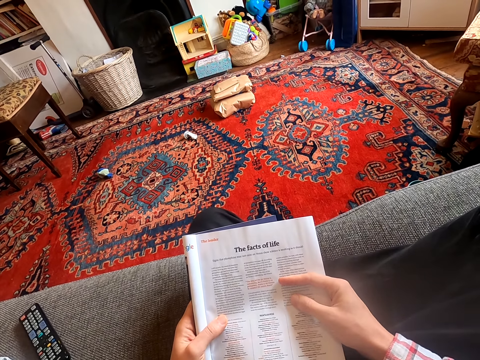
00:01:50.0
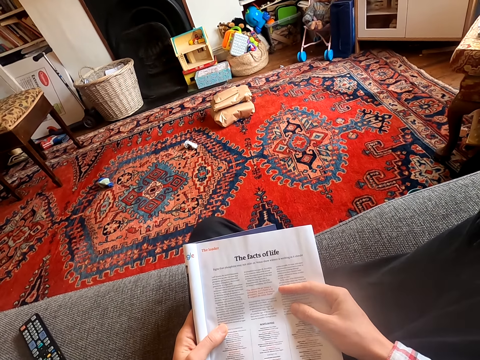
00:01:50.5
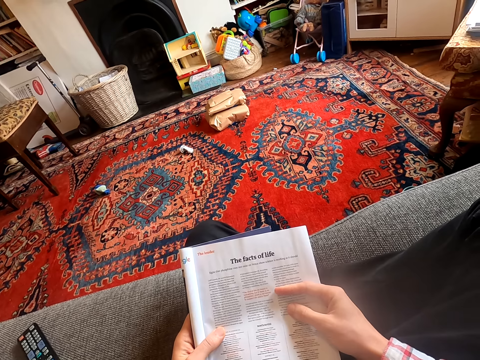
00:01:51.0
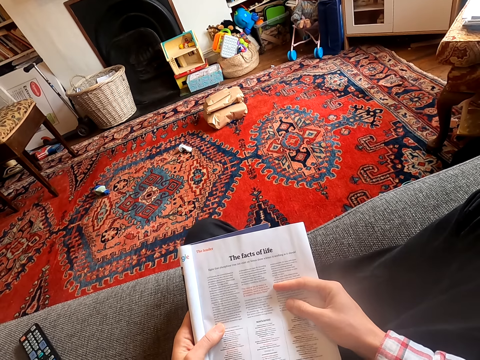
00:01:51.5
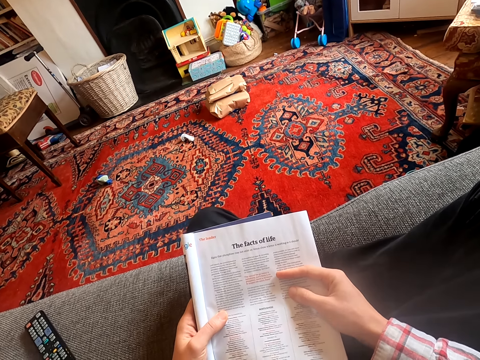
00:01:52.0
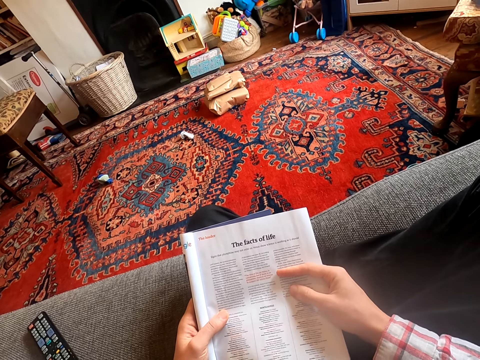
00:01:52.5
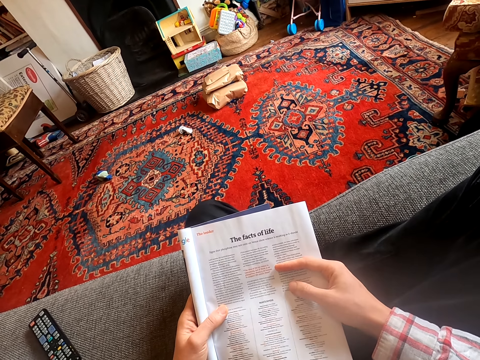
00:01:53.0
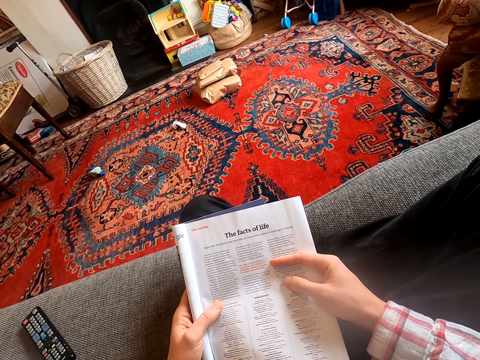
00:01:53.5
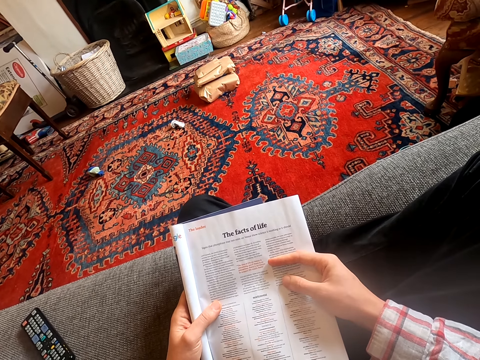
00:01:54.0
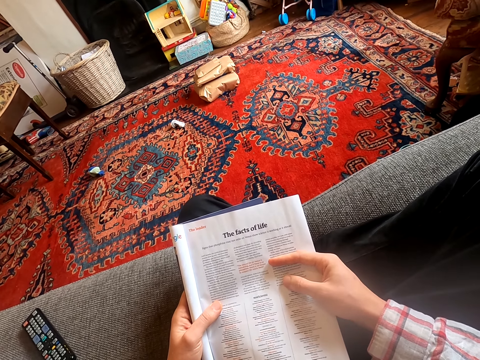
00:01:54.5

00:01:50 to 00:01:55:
The camera wearer stares at the book.

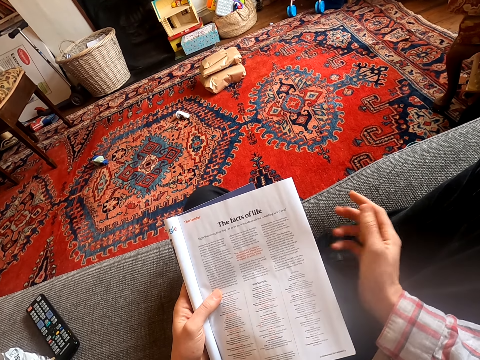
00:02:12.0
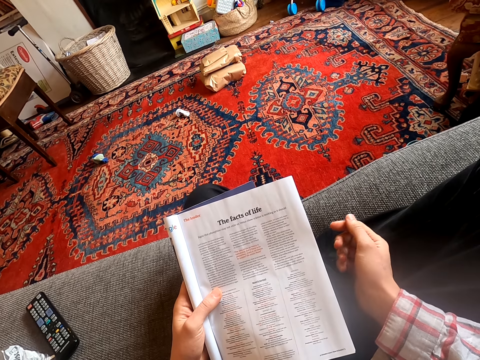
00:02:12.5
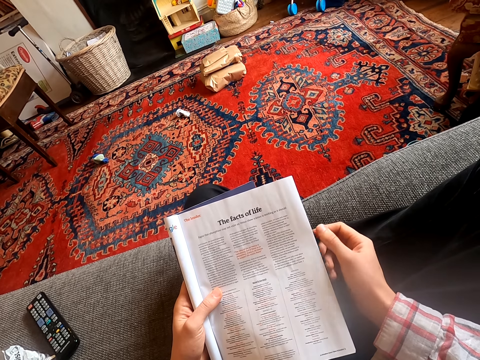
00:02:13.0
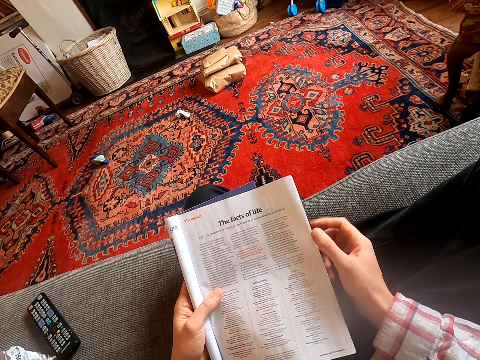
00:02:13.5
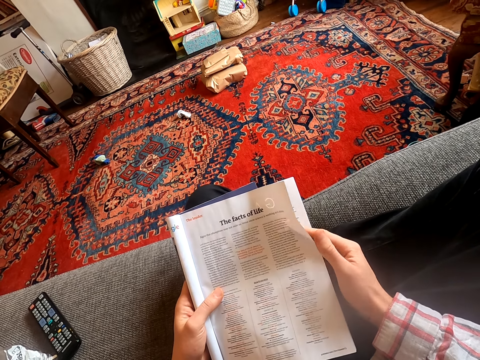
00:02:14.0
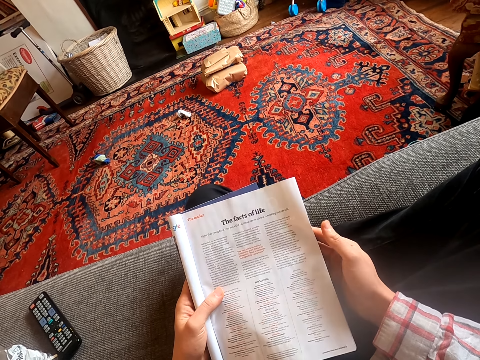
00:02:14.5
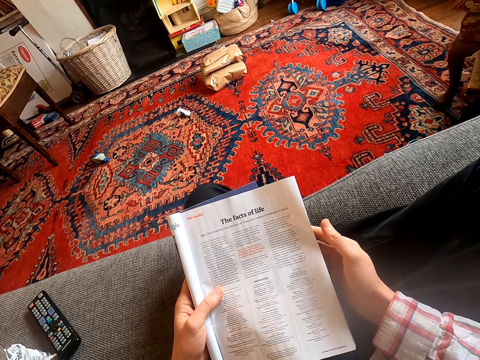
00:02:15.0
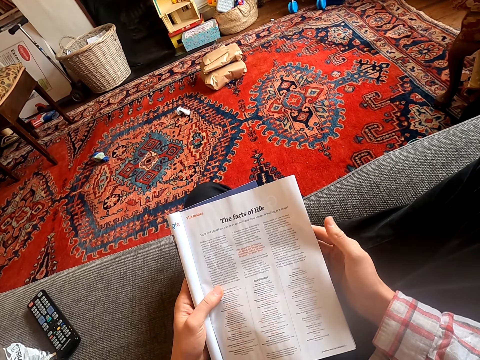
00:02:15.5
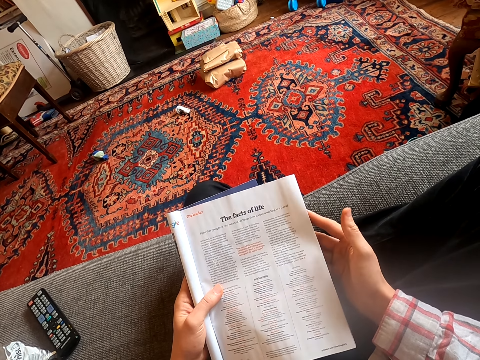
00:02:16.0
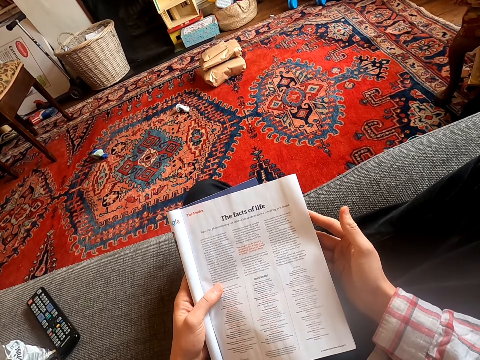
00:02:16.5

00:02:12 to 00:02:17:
The camera wearer moves his hands. He holds a book.

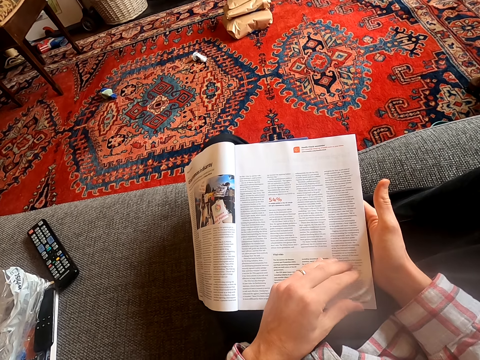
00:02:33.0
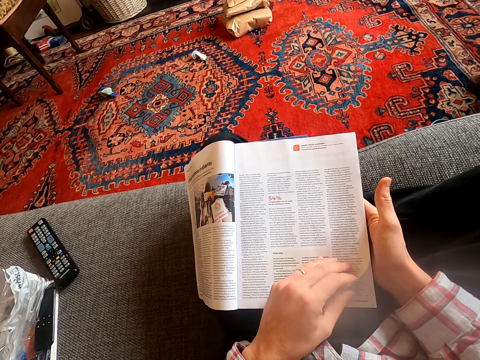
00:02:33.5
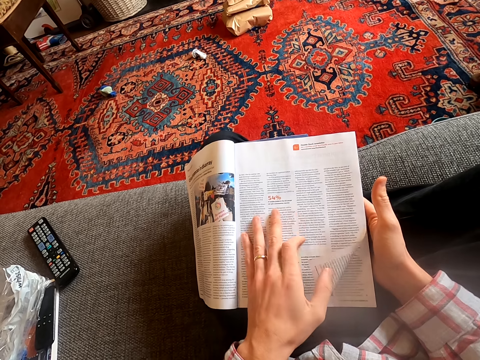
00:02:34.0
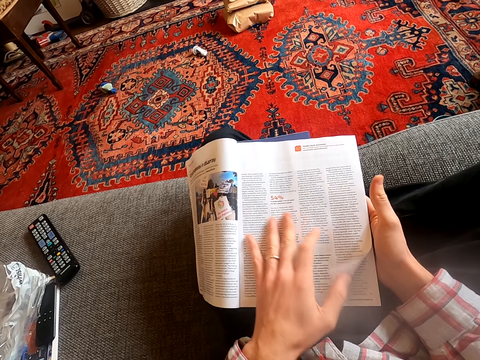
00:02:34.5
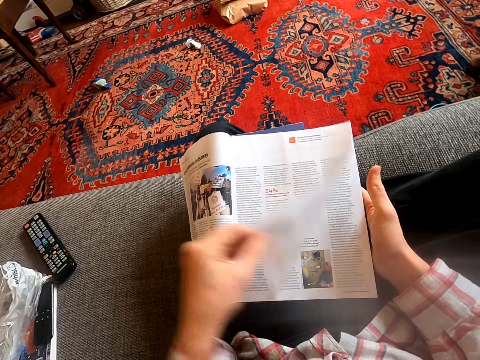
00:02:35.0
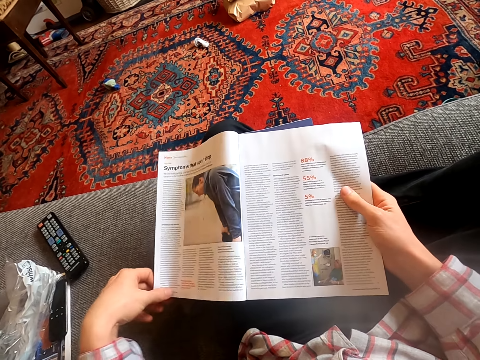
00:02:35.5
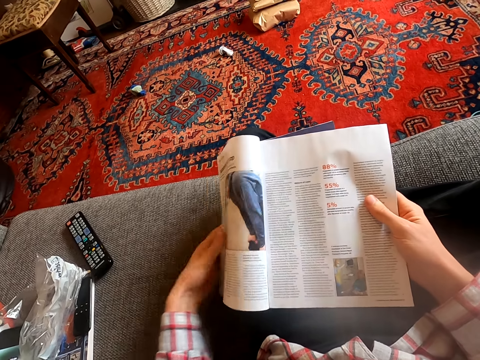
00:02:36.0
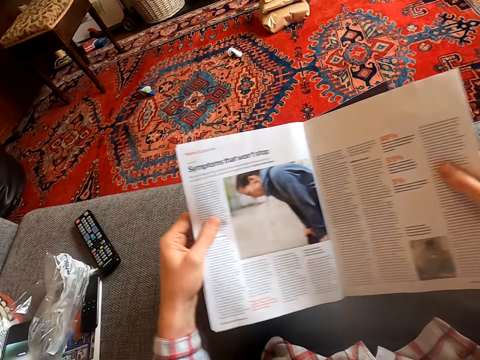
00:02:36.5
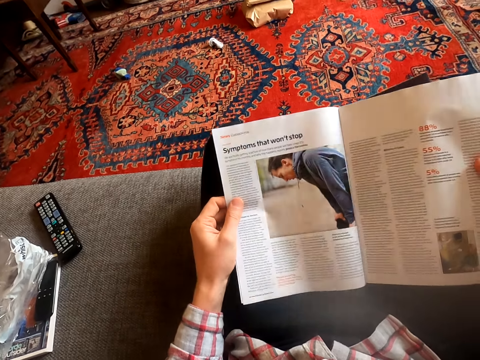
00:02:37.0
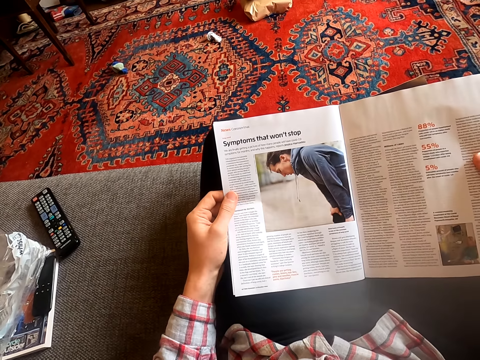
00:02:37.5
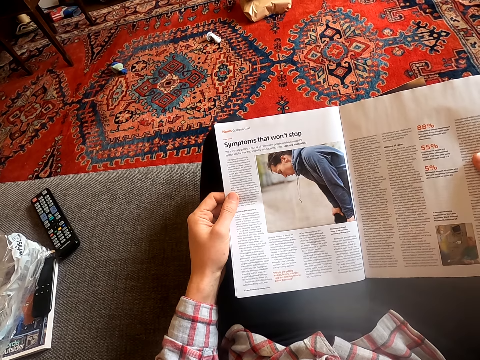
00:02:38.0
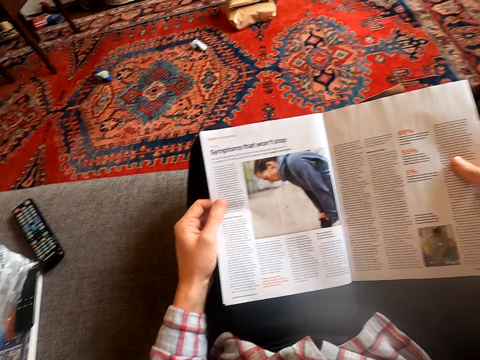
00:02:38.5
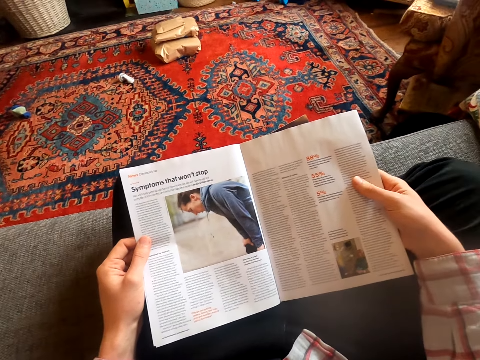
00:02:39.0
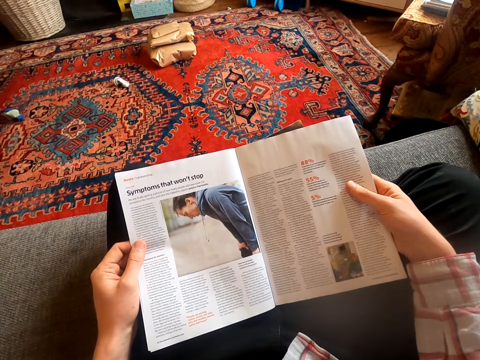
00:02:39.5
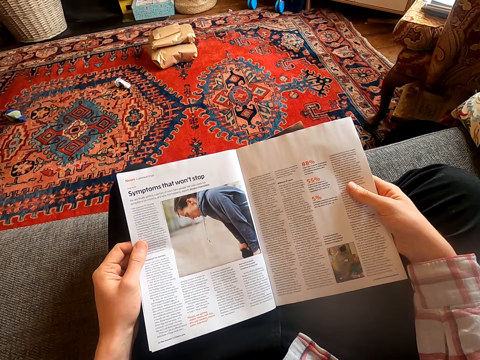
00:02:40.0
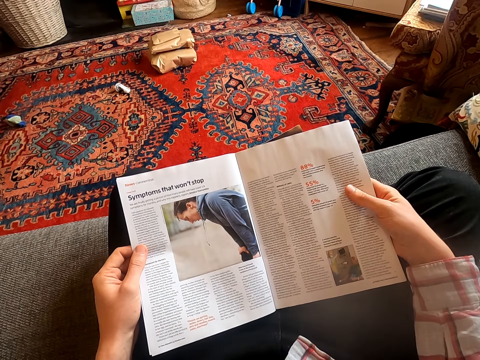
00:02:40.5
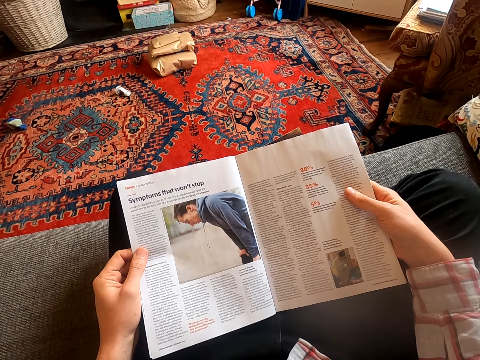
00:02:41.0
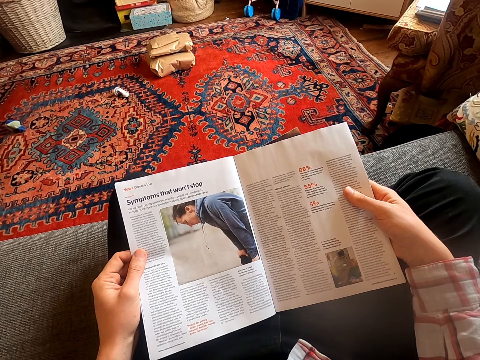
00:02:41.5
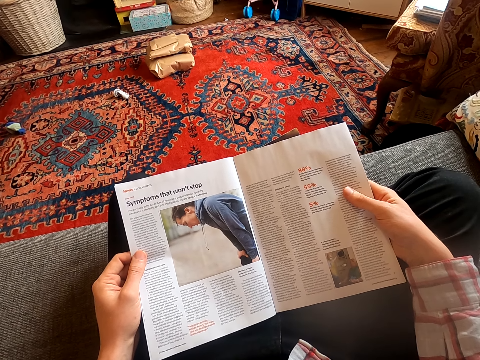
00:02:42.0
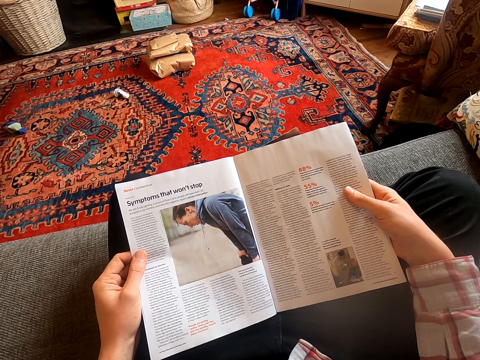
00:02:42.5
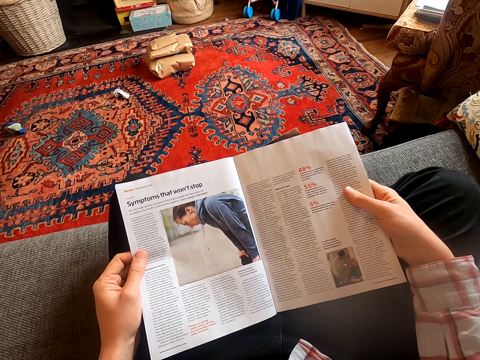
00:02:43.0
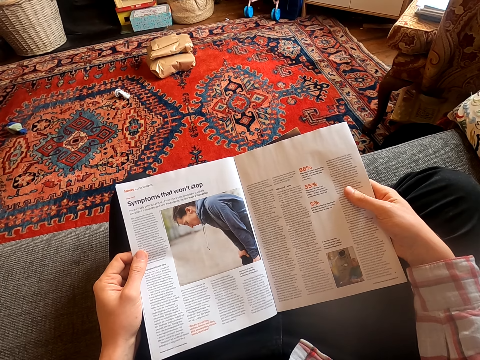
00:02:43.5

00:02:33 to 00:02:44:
The camera wearer places his hand on a book or magazine. He flips to another page of the magazine. He opens the book. He reads the magazine.

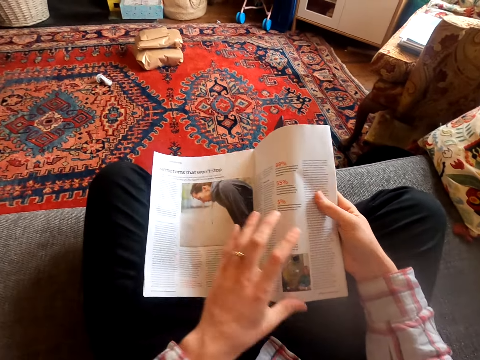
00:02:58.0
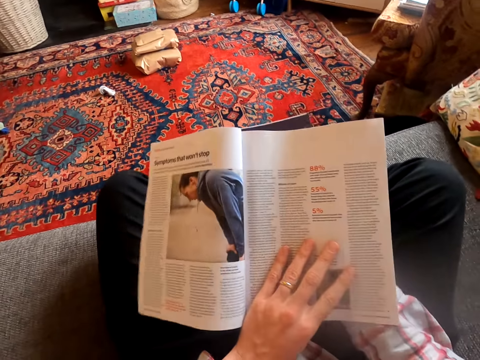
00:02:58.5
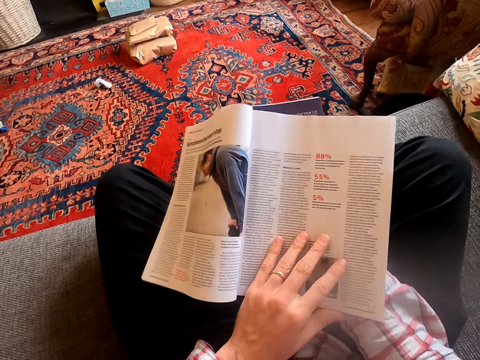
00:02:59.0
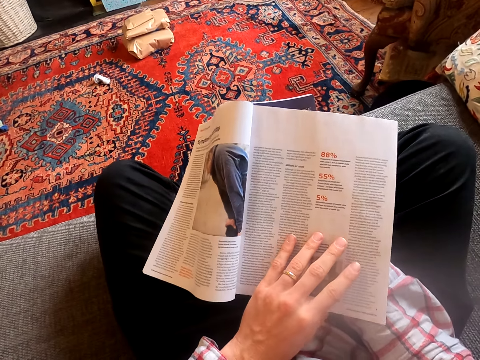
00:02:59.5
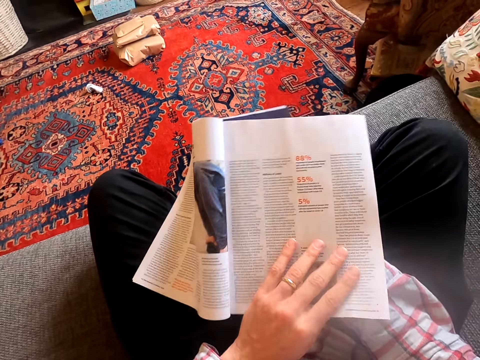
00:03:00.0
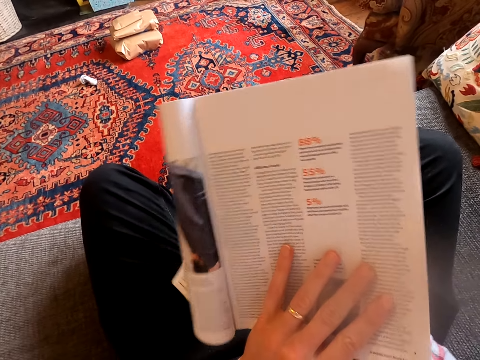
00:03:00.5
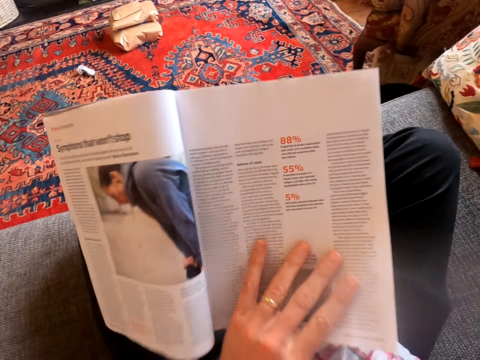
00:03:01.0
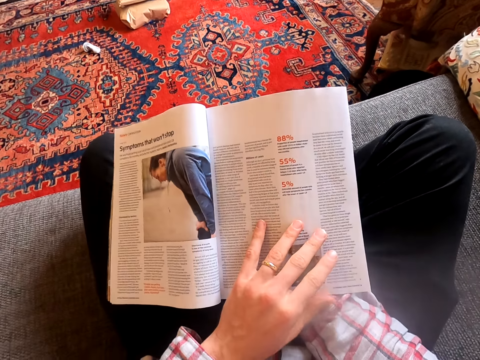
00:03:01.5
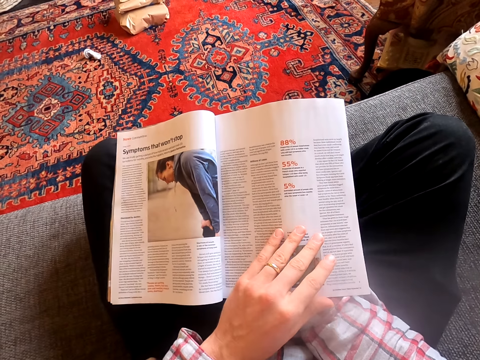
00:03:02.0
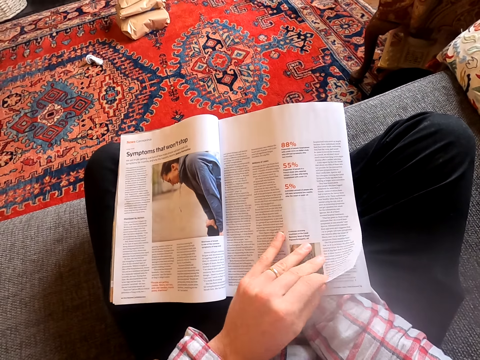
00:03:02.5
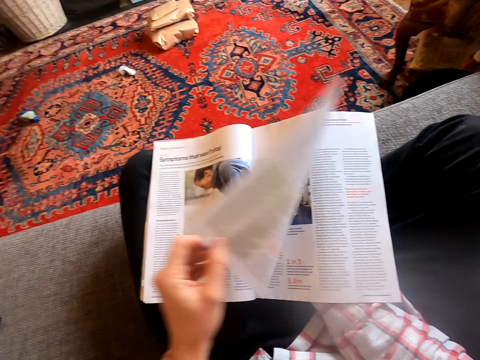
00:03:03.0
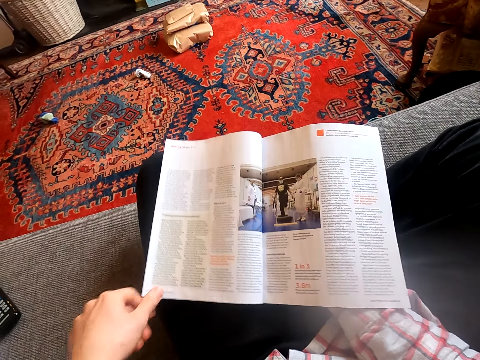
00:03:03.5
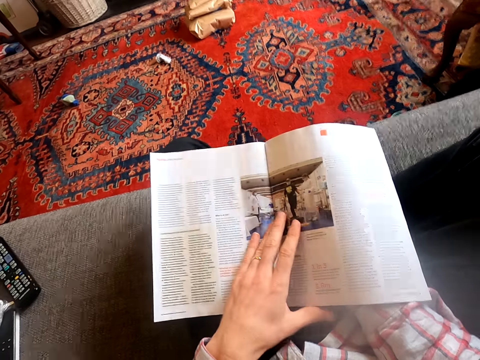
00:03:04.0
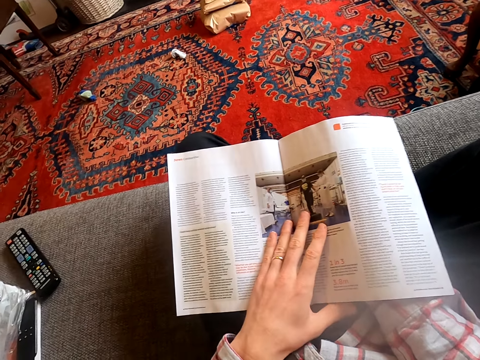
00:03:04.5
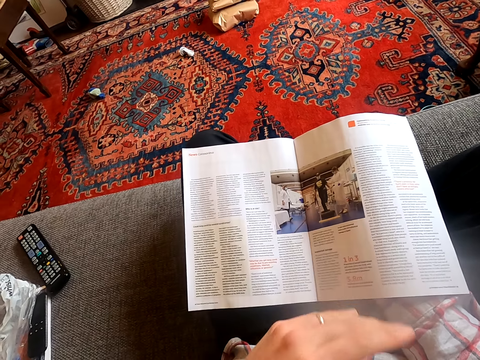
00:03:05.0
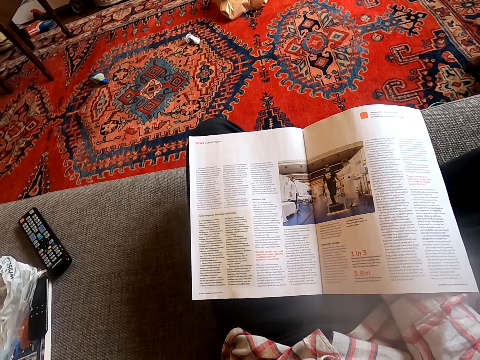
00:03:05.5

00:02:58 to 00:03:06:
The camera wearer holds a book or magazine. They open the book. They flip to another page of the magazine and read the magazine.
